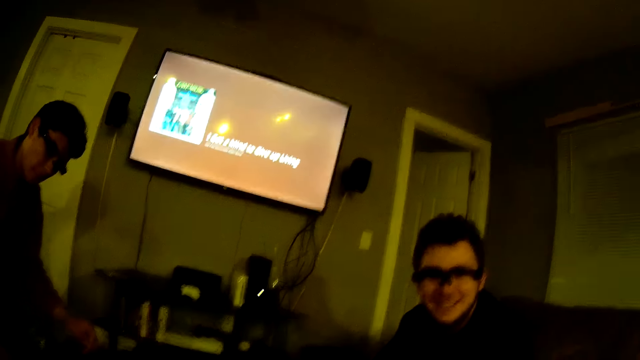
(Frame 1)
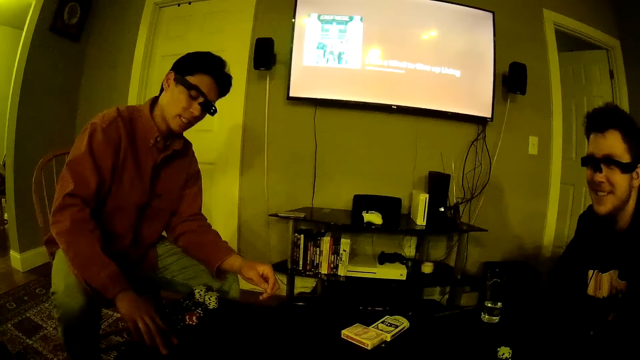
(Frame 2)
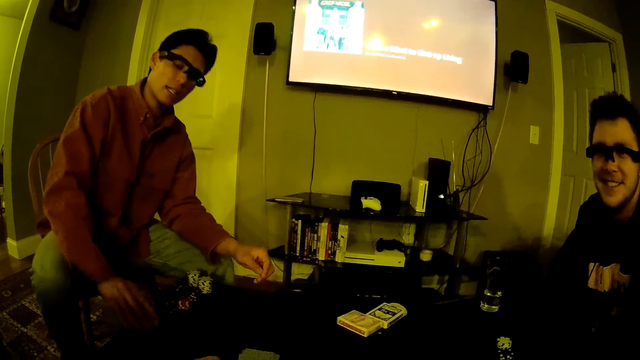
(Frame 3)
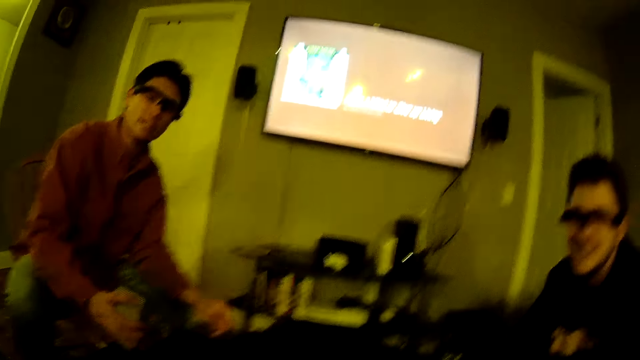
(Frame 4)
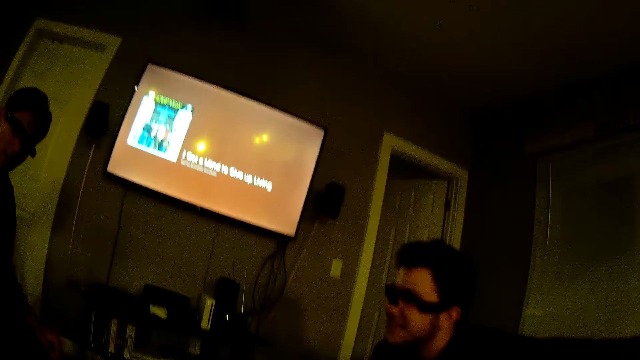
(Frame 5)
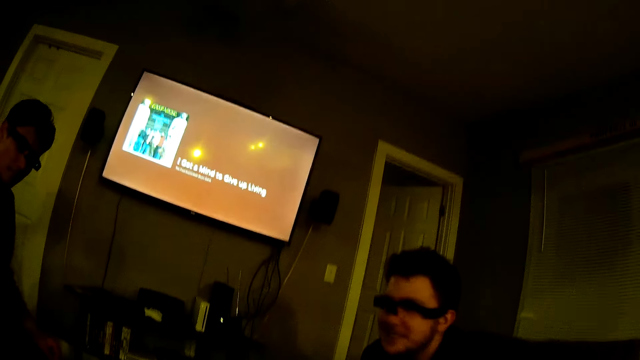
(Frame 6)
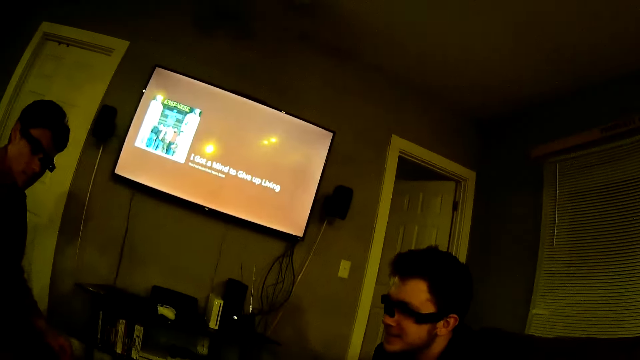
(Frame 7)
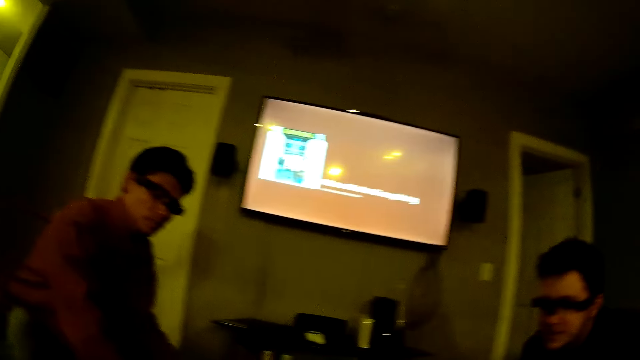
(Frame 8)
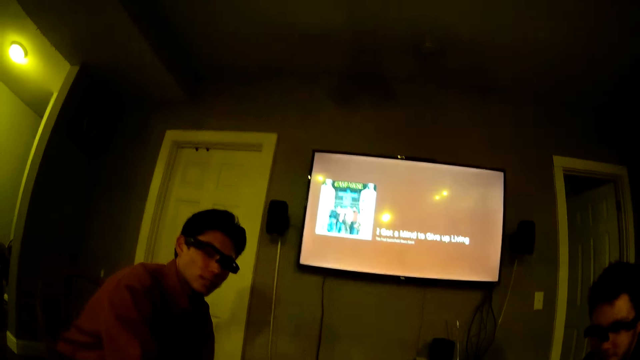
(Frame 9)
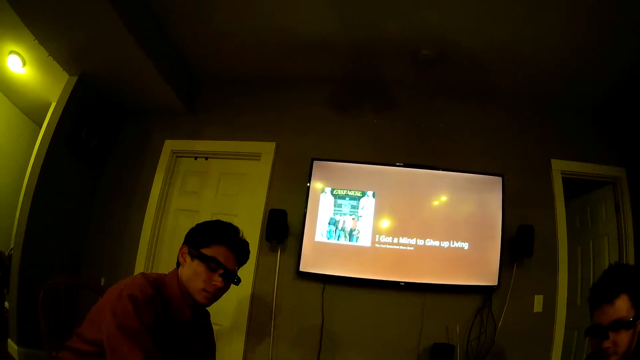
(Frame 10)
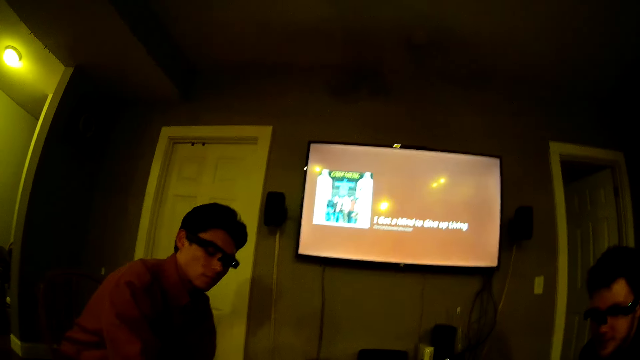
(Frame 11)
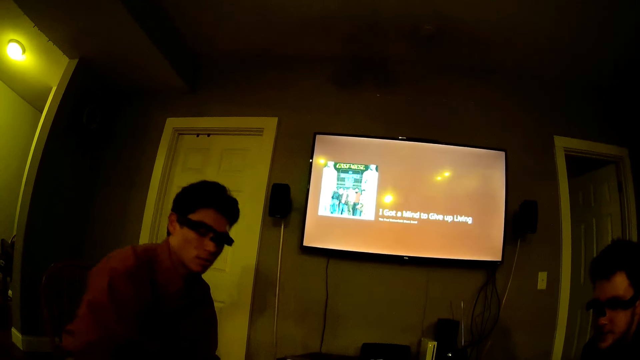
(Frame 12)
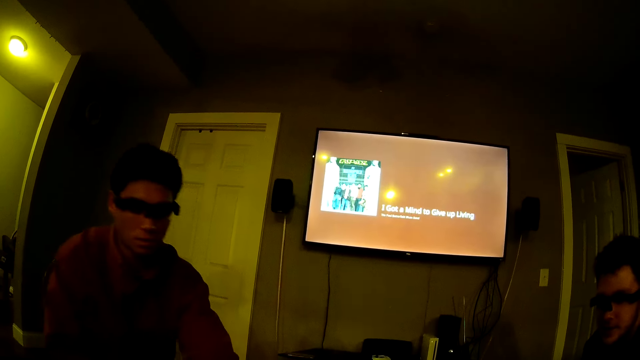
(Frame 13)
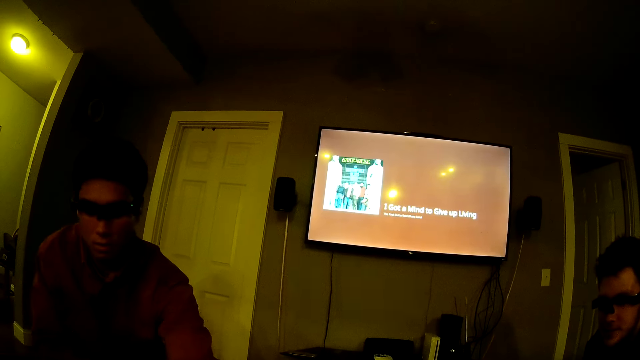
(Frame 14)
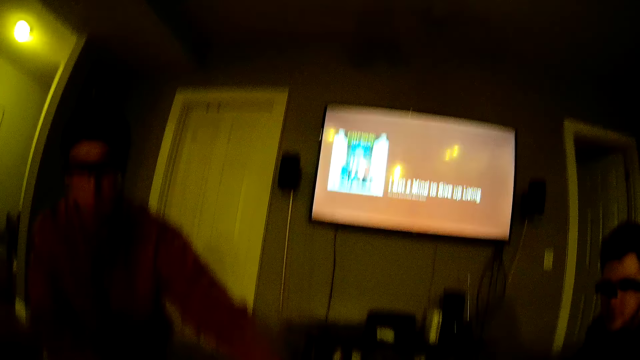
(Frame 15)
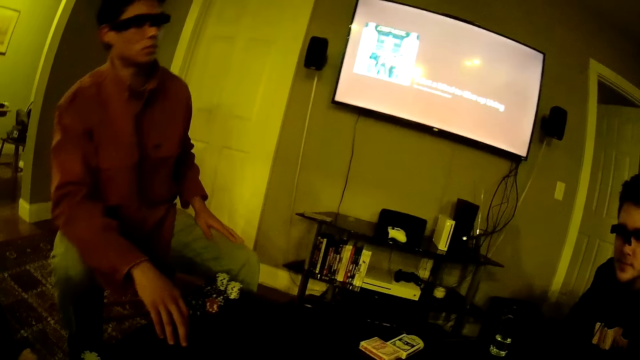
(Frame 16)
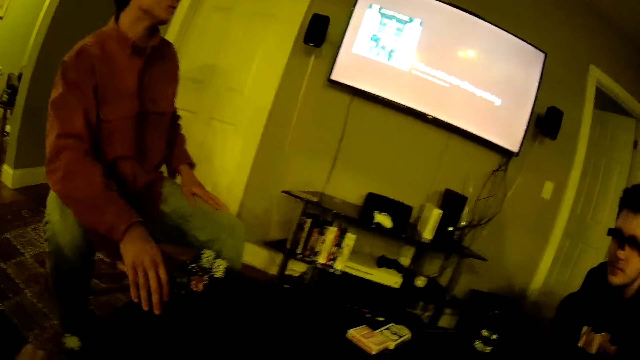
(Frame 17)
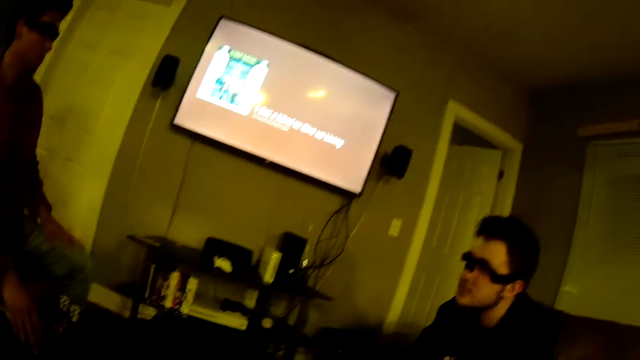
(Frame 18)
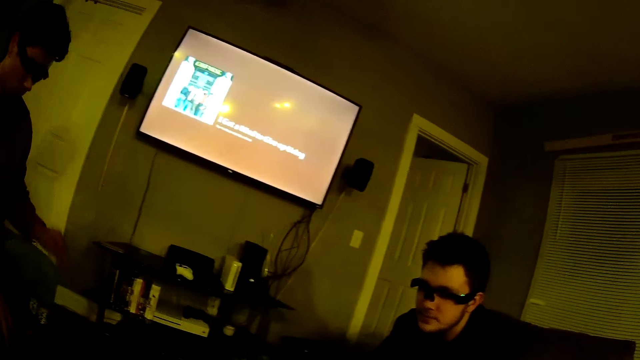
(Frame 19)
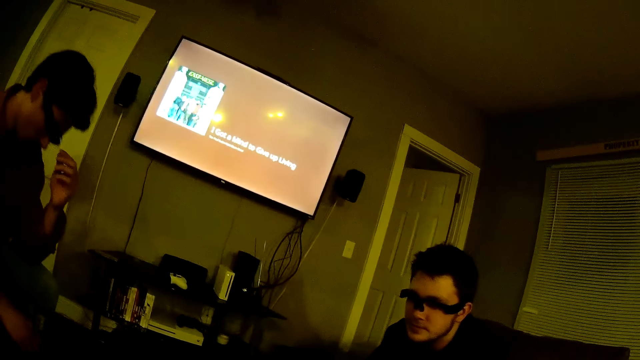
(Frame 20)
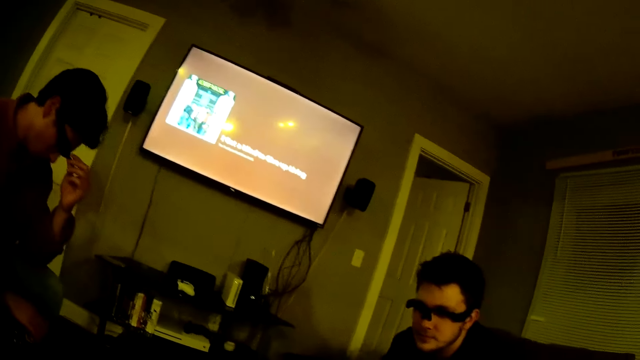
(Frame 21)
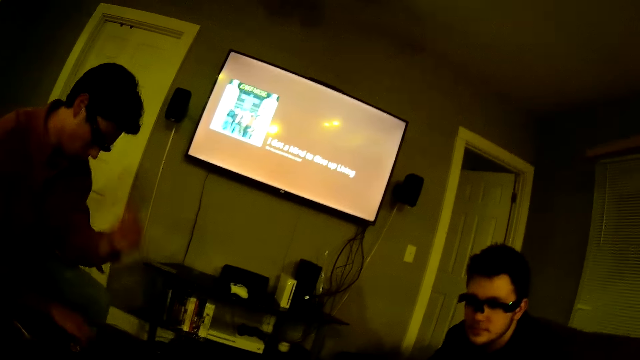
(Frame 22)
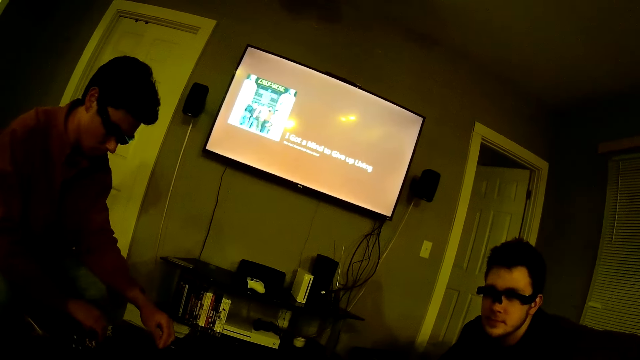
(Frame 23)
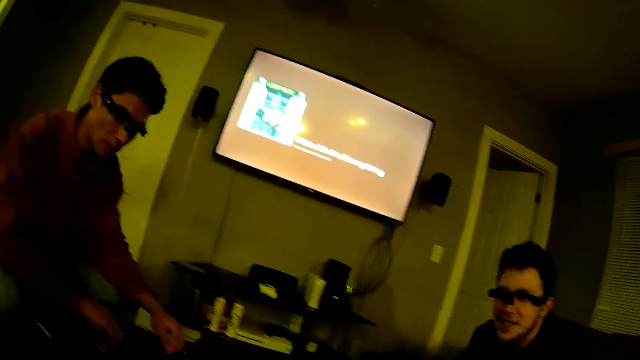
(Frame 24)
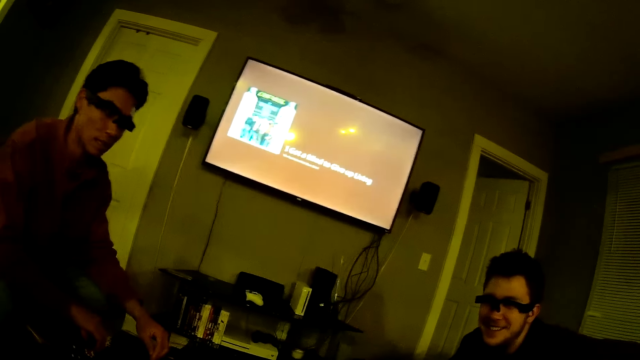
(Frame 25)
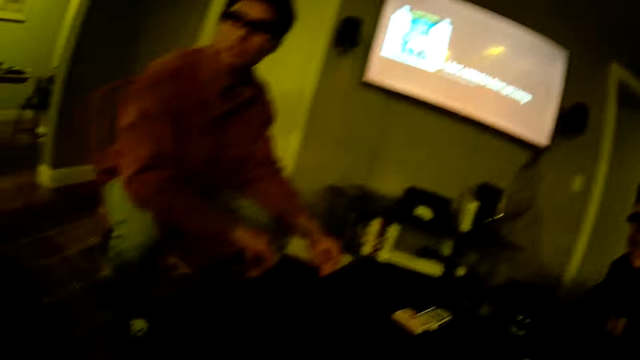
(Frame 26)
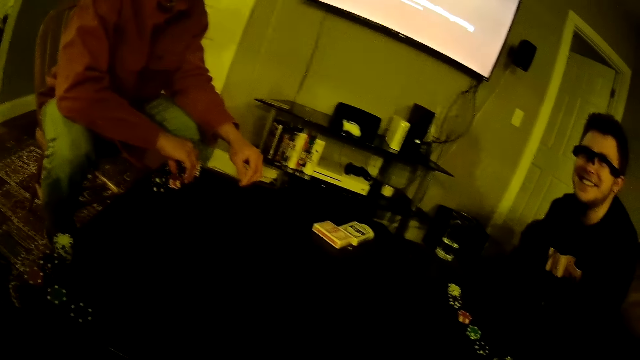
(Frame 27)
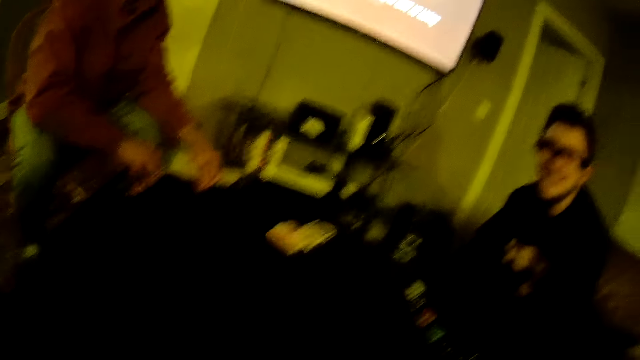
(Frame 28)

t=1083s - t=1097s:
A man shovels the card on the table with his right hand. The camera wearer talks with the guys at the table. The man touches his glasses with his left hand. He drops his left hand on the table.

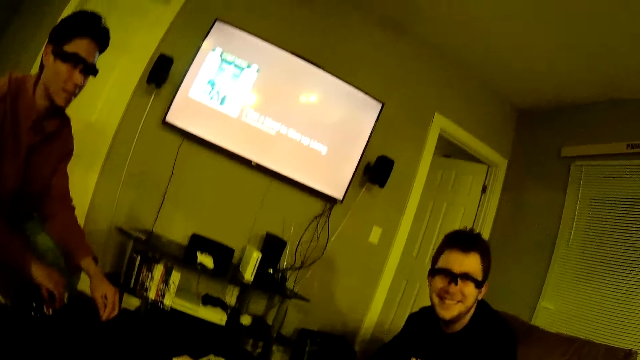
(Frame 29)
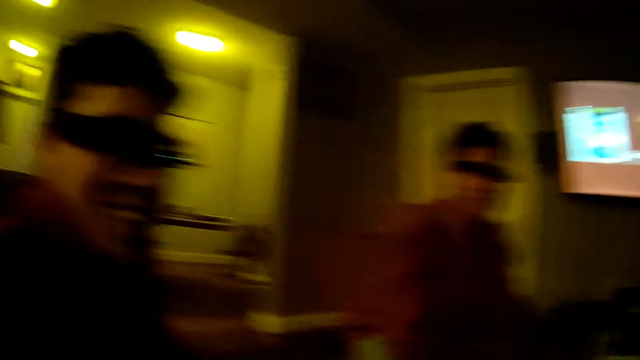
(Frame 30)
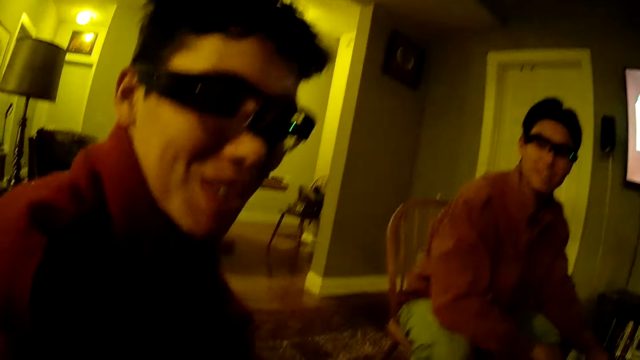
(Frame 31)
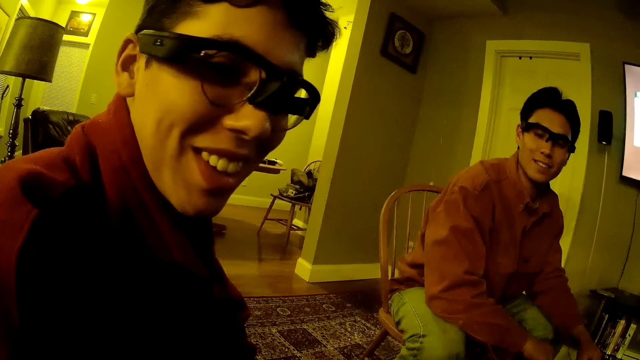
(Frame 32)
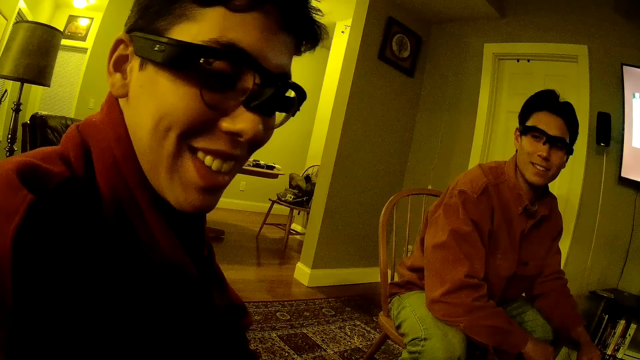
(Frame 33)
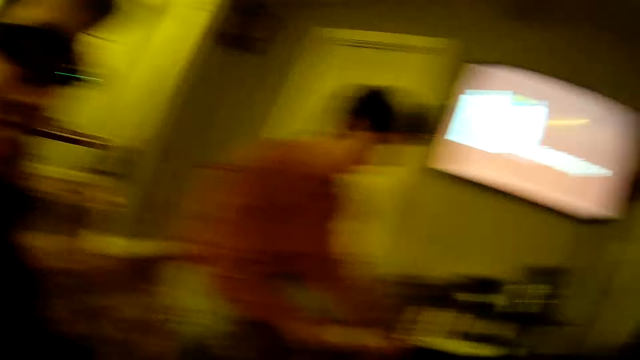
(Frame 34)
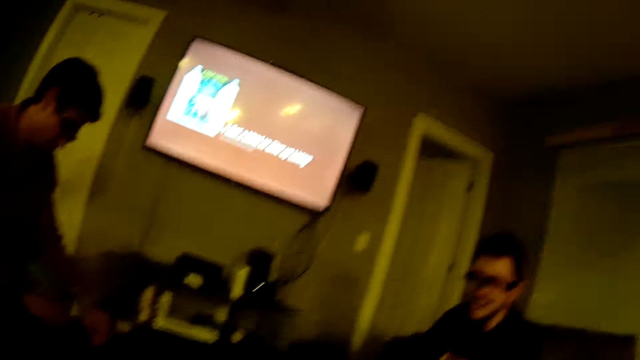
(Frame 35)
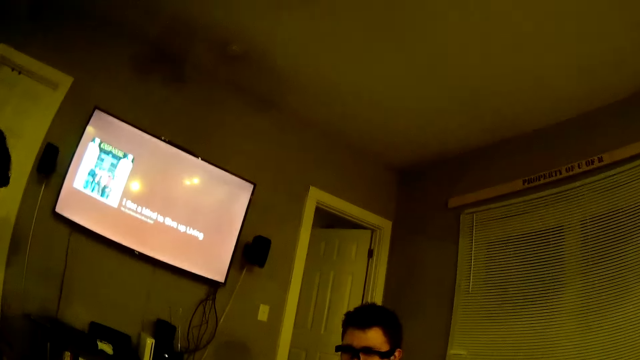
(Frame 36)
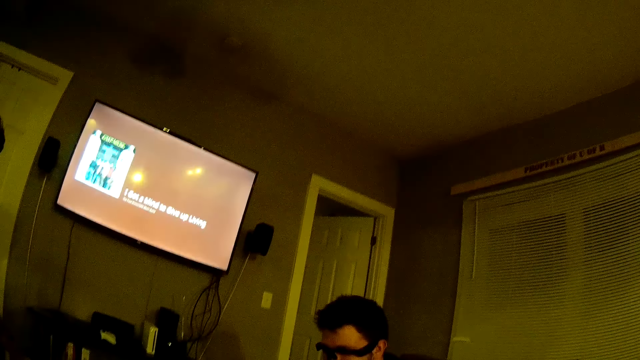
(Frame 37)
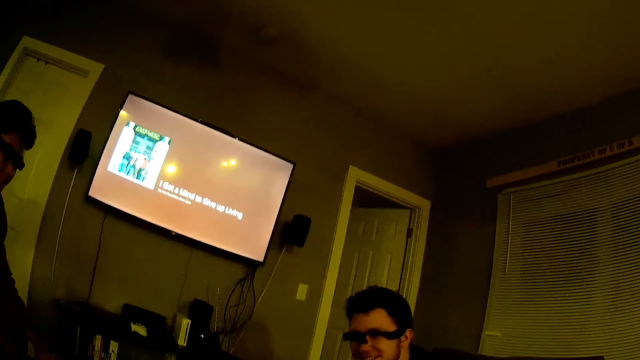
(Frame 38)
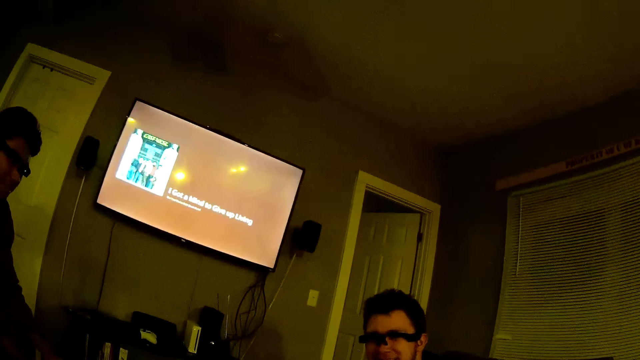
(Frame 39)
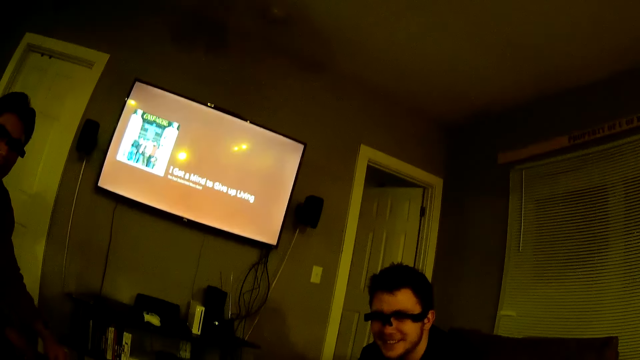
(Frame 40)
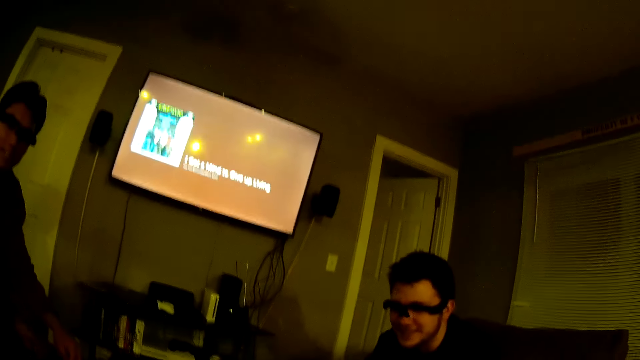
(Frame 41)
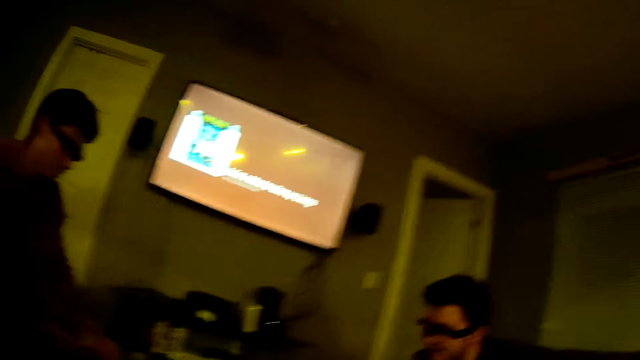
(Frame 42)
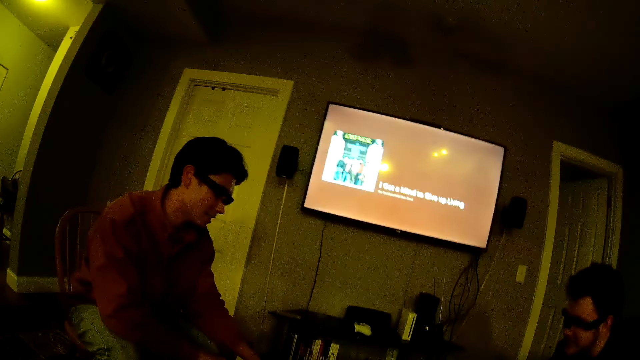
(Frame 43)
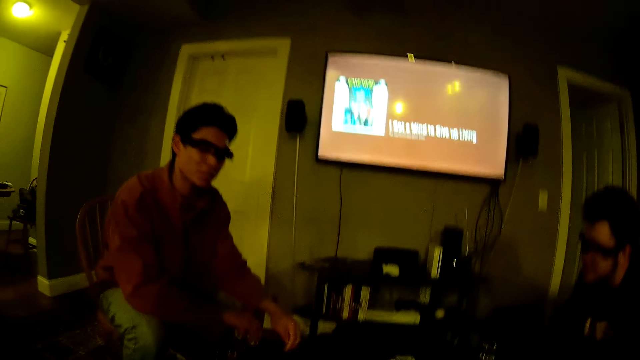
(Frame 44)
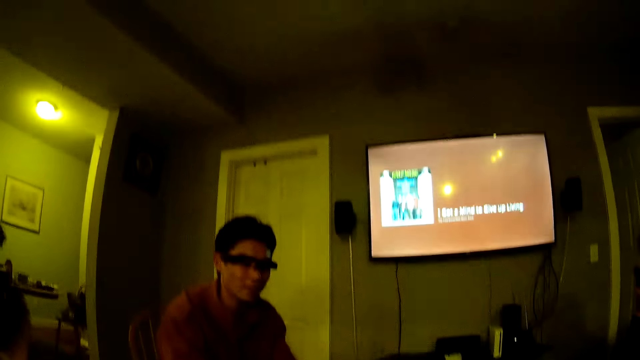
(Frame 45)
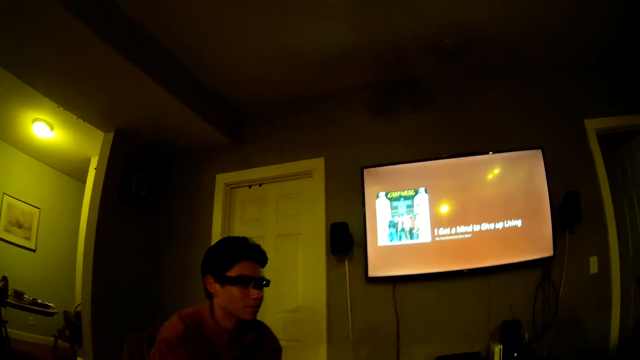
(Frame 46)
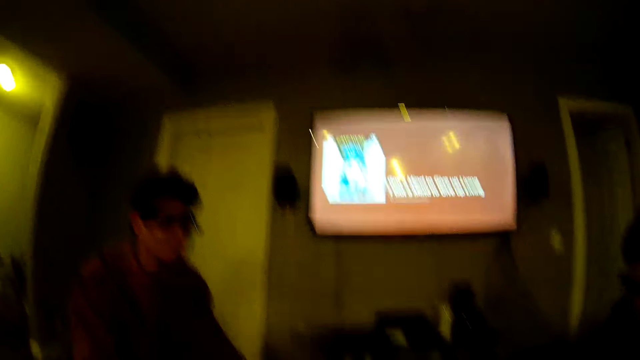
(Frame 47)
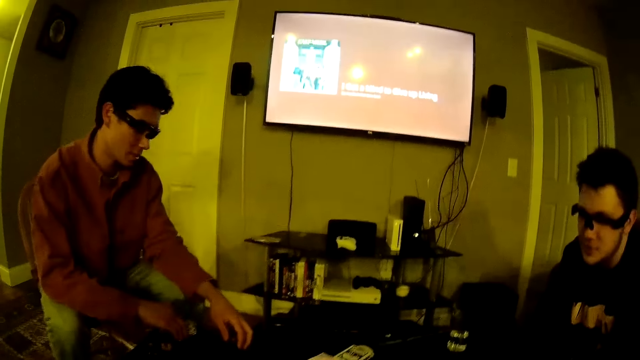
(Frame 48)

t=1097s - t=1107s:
The camera wearer looks at a man. The man converses with the camera wearer. The camera wearer converses with the man and two other men. One of the other men converses with the camera wearer.
